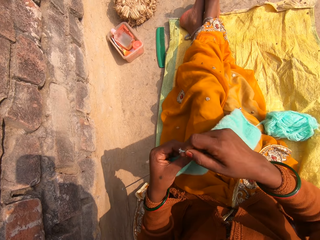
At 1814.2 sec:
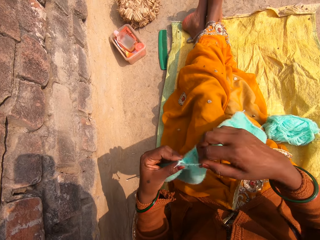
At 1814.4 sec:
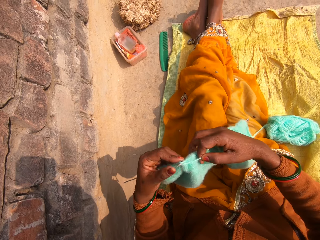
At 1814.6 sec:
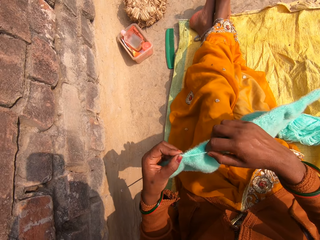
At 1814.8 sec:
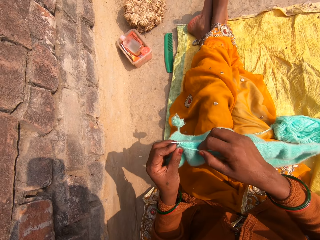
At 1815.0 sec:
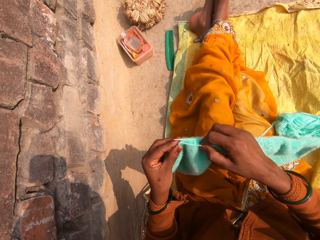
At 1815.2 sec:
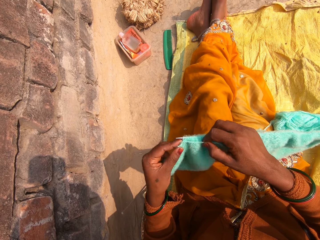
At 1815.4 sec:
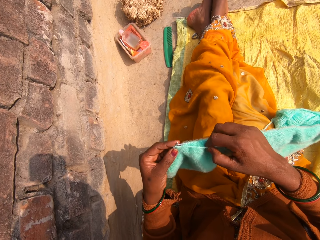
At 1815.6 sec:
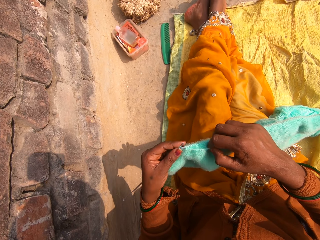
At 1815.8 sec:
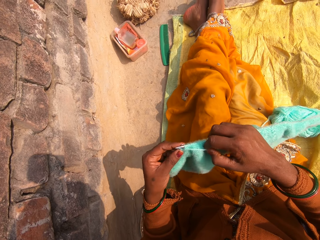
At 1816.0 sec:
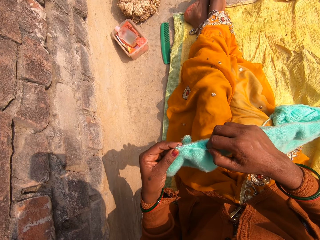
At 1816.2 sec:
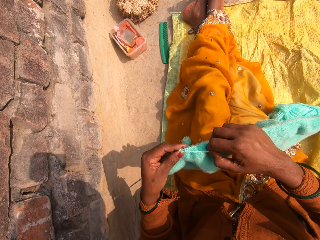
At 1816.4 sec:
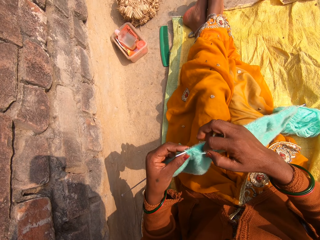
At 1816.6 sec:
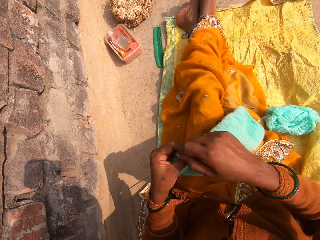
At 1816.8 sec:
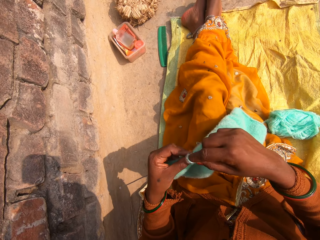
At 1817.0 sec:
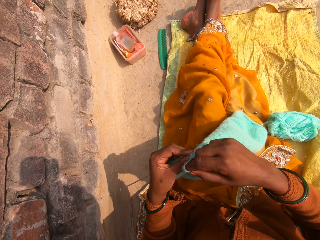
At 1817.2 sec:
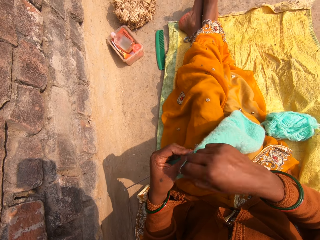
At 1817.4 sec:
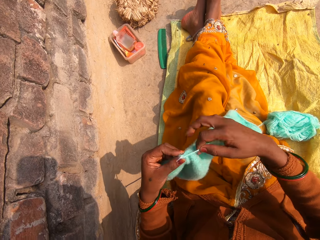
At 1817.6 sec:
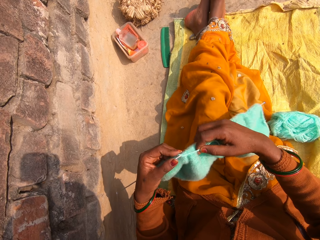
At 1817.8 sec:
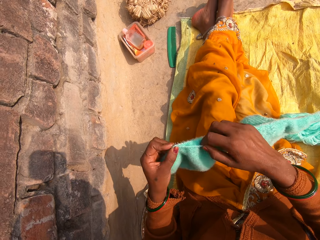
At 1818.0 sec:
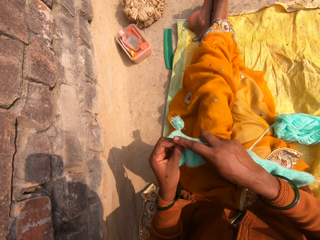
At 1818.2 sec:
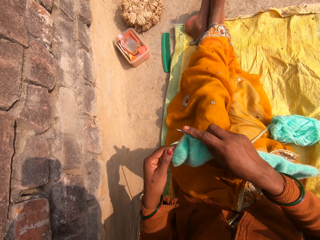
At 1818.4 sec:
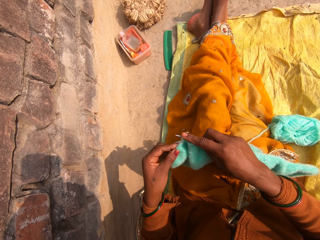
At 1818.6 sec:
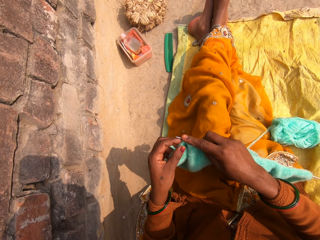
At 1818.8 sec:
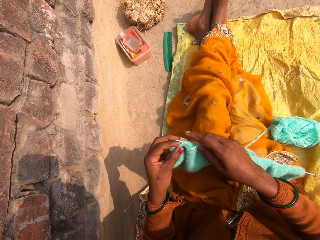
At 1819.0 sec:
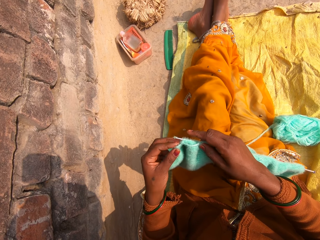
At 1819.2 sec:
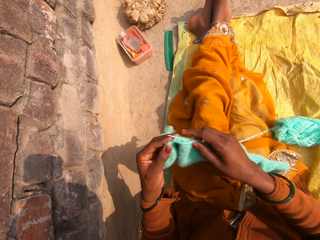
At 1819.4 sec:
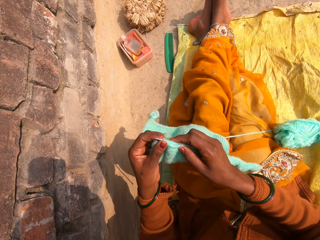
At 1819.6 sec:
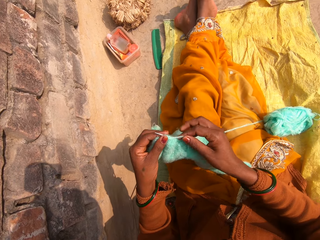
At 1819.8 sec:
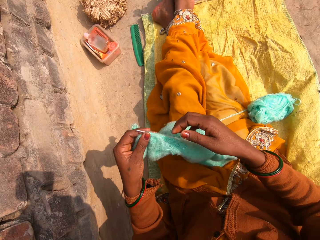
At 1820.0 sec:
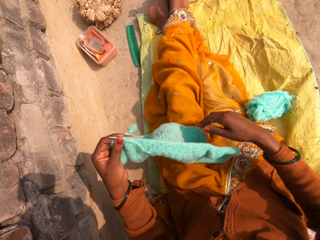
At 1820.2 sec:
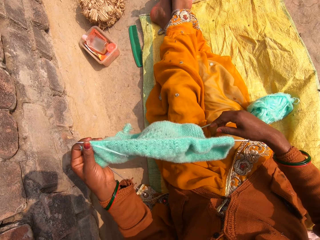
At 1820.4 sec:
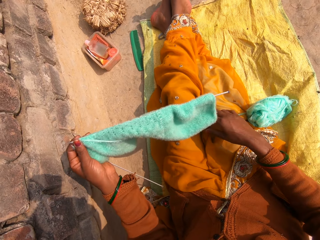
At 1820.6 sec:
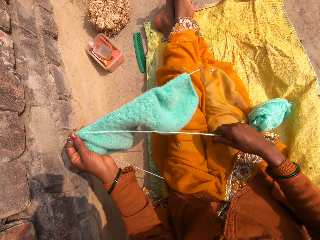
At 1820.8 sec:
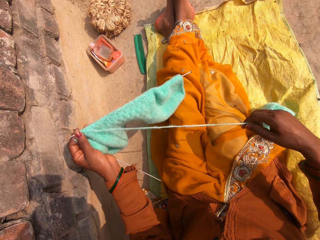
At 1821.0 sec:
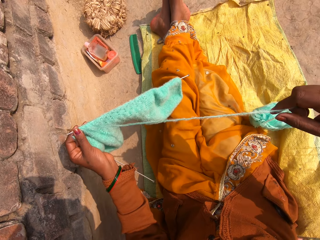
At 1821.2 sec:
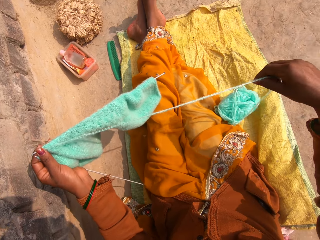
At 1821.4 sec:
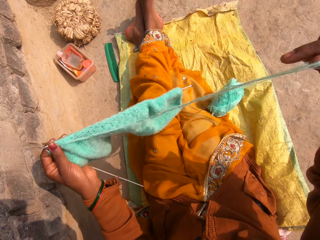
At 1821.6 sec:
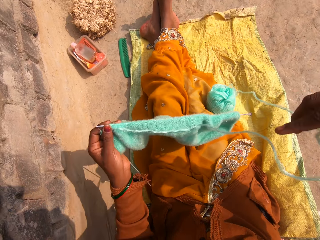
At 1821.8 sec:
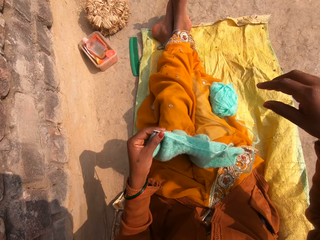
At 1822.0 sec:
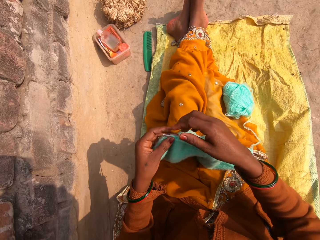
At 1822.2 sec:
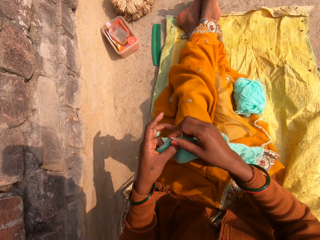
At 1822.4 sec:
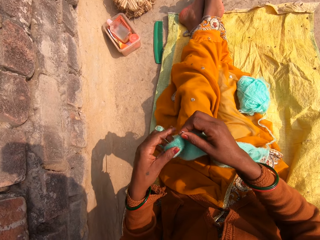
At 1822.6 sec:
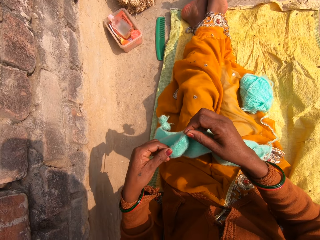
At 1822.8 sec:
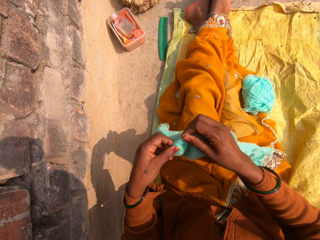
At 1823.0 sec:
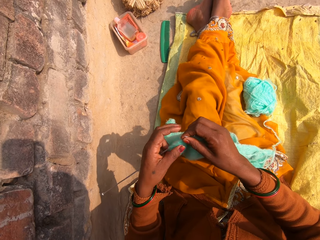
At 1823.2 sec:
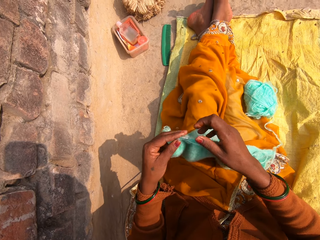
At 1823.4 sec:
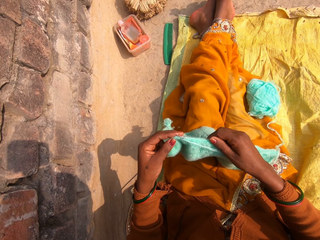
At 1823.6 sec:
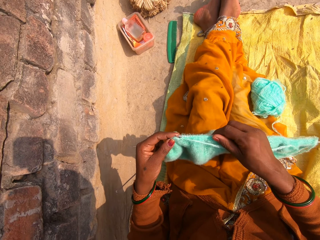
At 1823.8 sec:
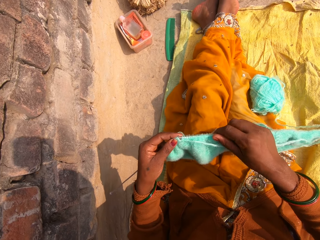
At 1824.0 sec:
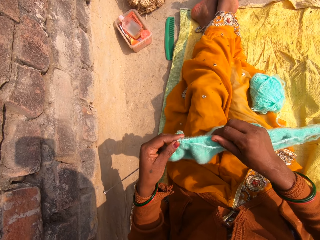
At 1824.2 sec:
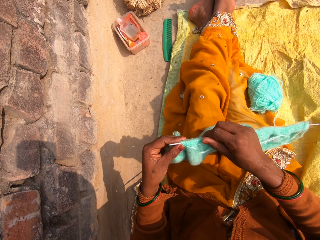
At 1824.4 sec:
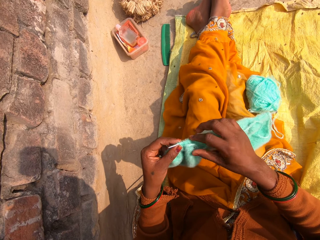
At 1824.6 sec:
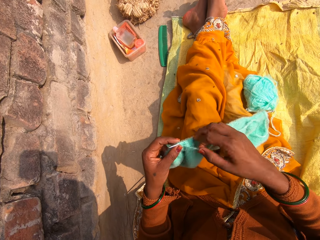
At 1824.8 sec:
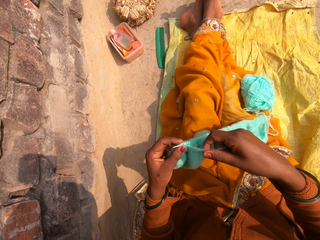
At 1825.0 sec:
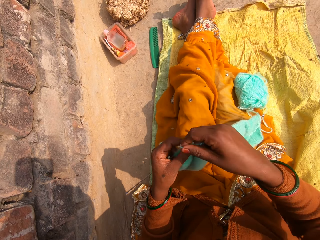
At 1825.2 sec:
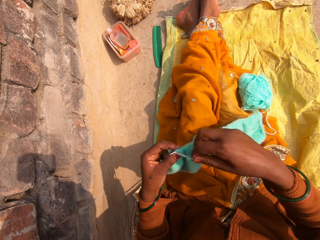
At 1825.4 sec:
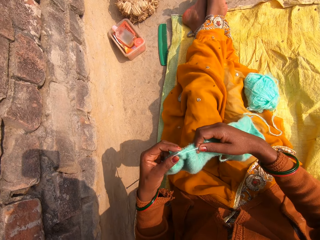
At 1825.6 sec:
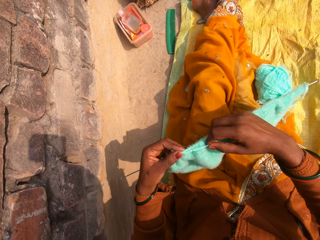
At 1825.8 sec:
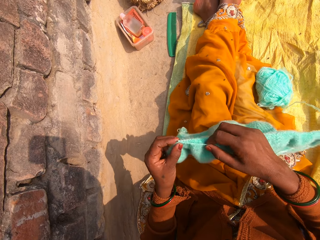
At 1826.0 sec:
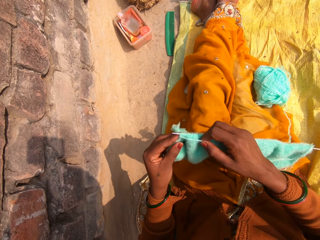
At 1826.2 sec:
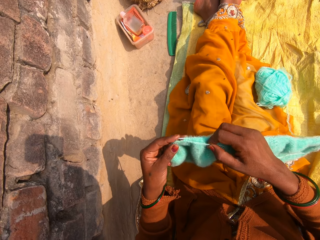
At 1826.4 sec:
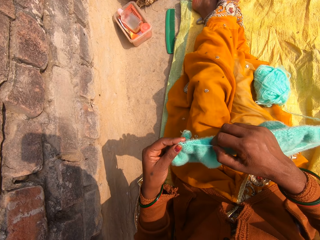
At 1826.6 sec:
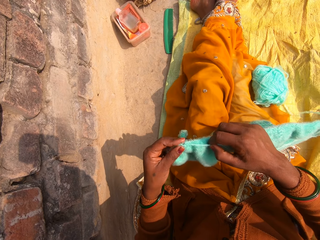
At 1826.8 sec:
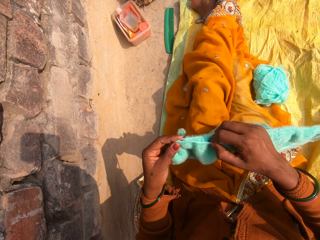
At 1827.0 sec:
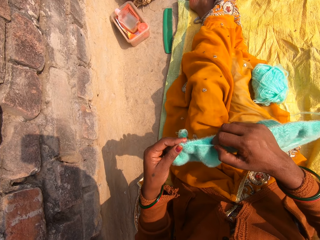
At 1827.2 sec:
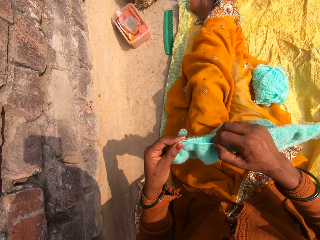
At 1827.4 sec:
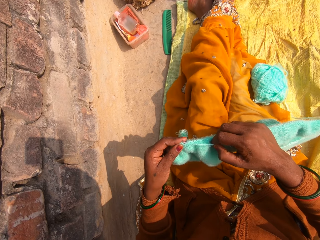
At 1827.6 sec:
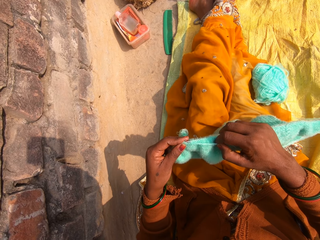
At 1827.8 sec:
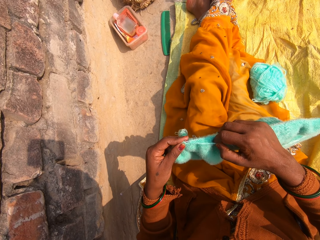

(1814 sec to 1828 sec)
The camera wearer rounds the wool on the crochet. They knit the fabric. They round the wool on the crochet. They knit the fabric. They adjust the fabric on the crochet. They move the crochet with the left hand. They pick the wool. They pull the ribbing stitch up. They drop the wool. They adjust the fabric on the crochet. They knit the ribbing stitch with a crochet hook. They round the wool on the crochet. They knit the fabric.

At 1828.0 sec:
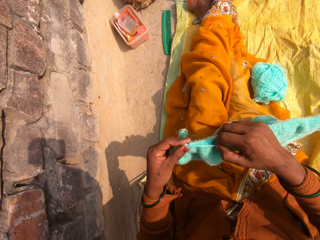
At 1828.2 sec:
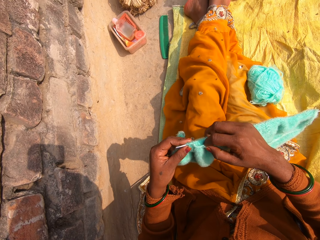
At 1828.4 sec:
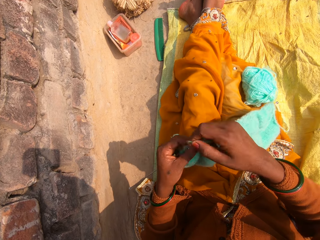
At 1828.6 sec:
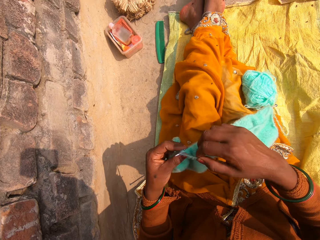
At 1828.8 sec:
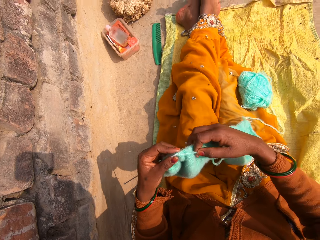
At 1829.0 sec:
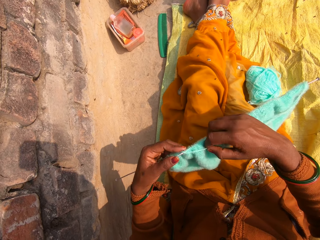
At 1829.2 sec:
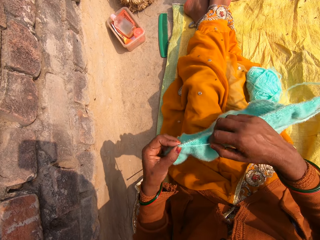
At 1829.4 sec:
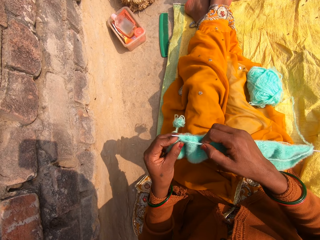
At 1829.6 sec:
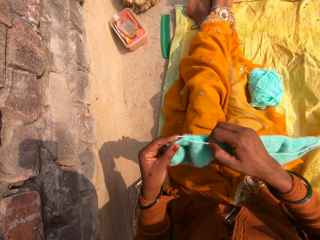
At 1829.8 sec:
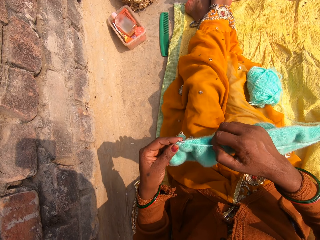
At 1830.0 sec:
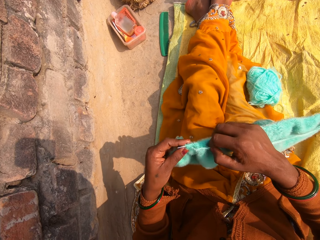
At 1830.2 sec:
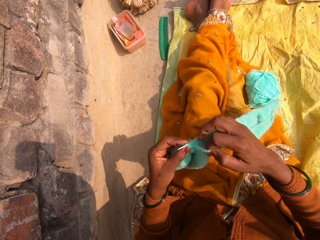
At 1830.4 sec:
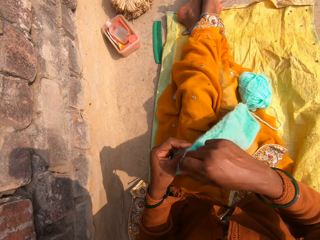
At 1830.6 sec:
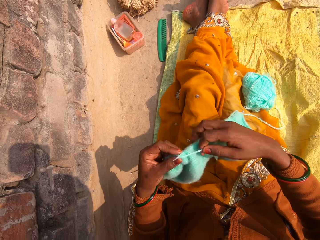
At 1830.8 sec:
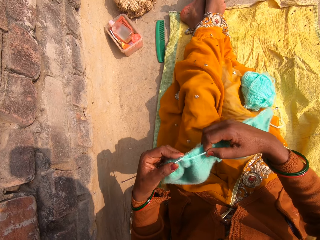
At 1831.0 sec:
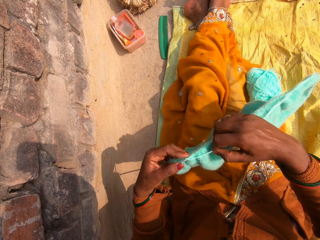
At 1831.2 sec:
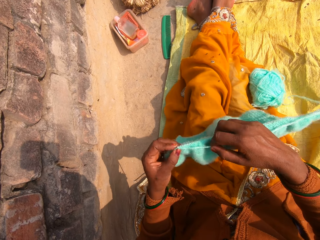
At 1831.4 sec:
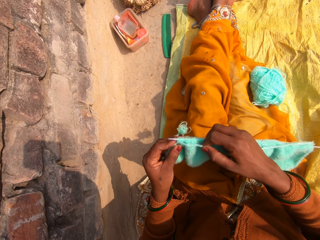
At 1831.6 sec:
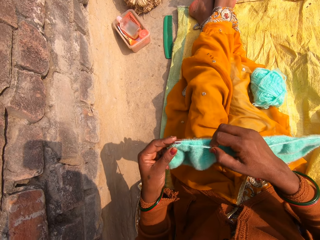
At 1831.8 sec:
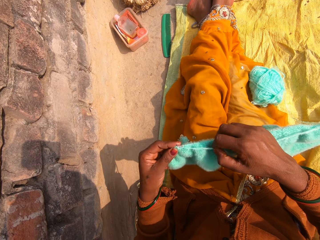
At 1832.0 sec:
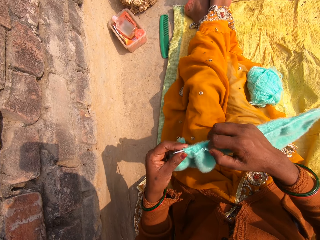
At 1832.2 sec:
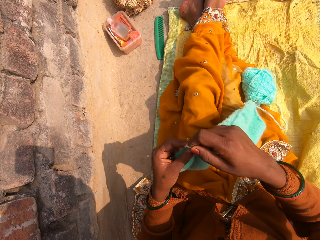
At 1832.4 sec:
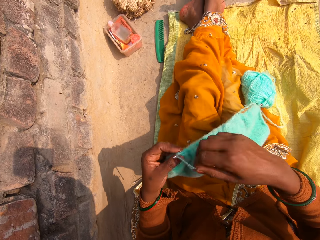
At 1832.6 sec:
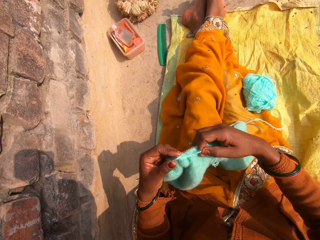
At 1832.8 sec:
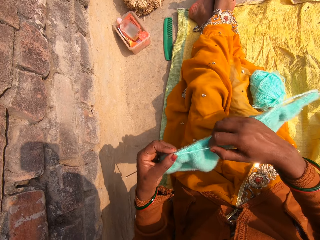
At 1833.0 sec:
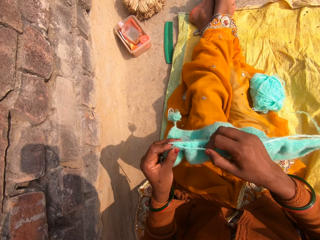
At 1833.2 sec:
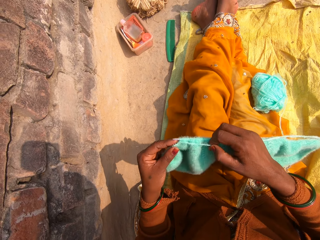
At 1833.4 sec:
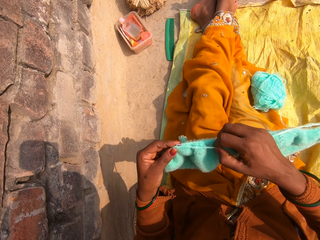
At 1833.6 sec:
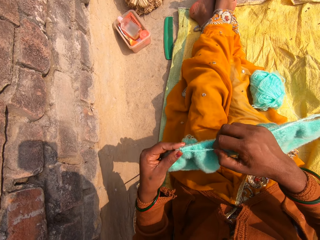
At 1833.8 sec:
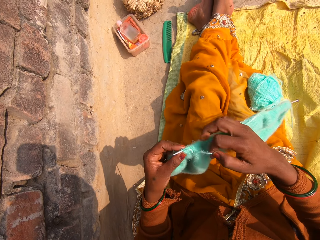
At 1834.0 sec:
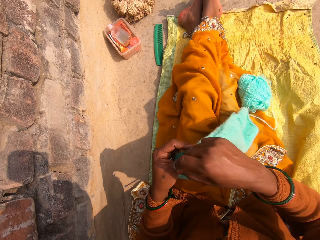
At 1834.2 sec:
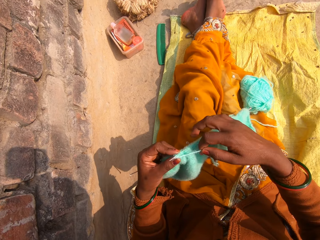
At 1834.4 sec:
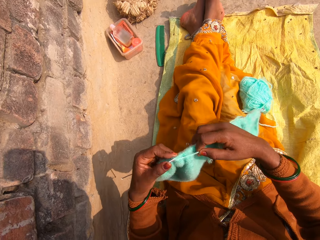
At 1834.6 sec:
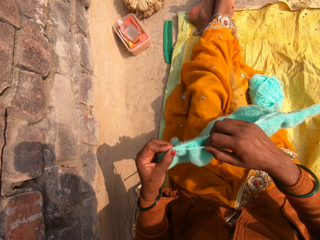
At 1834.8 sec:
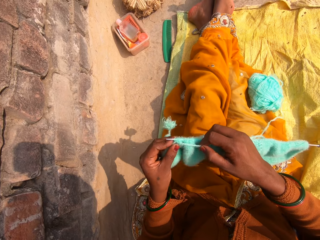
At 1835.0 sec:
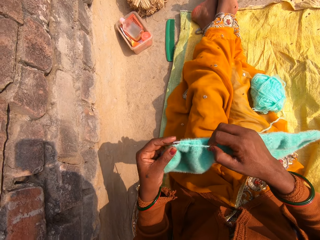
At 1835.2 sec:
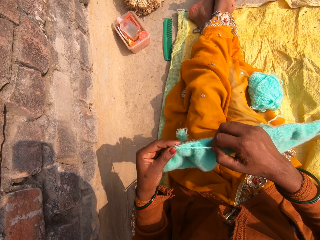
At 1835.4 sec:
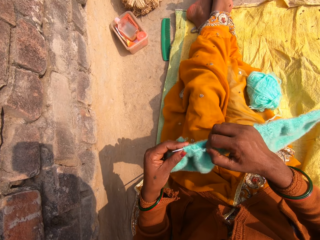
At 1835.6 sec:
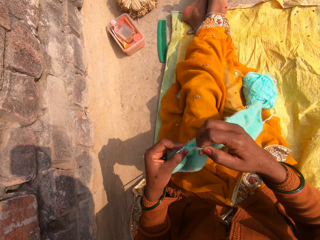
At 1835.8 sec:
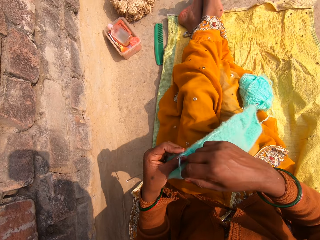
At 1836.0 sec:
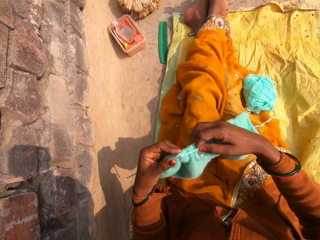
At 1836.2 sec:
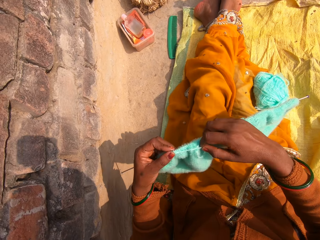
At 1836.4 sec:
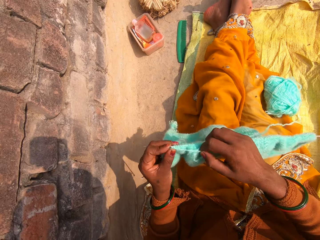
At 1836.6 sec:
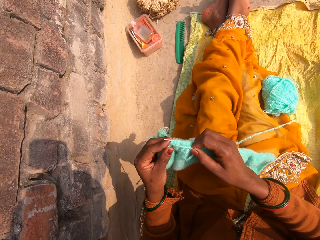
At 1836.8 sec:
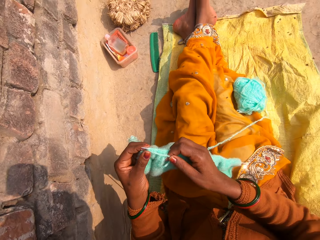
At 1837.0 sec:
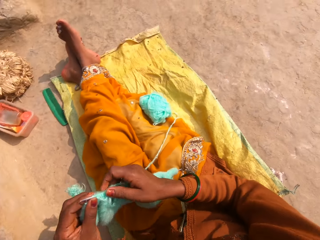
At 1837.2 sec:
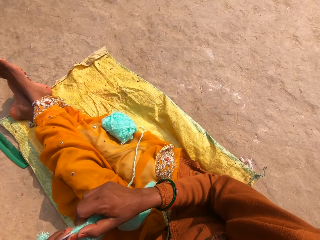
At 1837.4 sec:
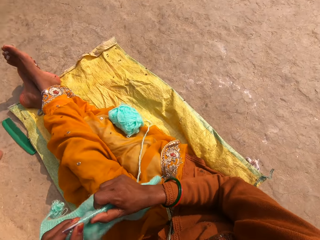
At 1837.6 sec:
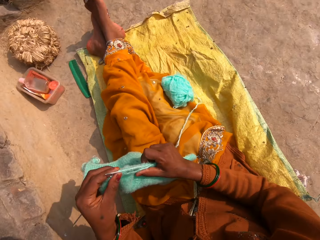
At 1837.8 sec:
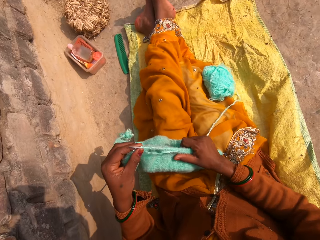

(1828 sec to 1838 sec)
The camera wearer rounds the wool on the crochet. They knit the fabric. They round the wool on the crochet. They knit the fabric. They round the wool on the crochet. They knit the fabric. They round the wool on the crochet. They knit the fabric. They round the wool on the crochet. They turn around.
